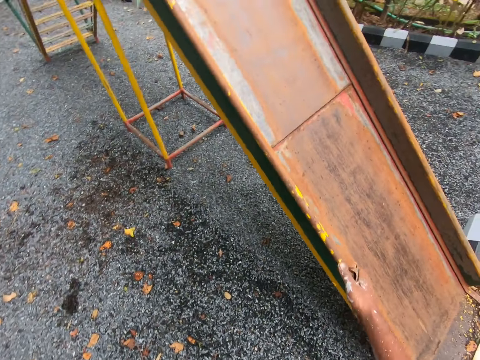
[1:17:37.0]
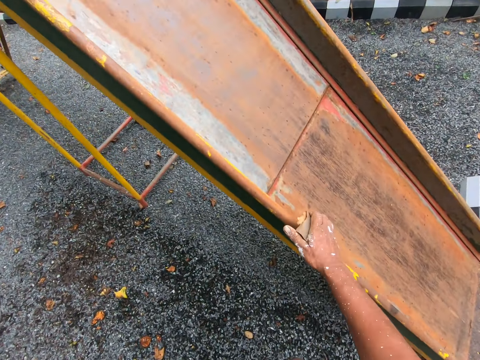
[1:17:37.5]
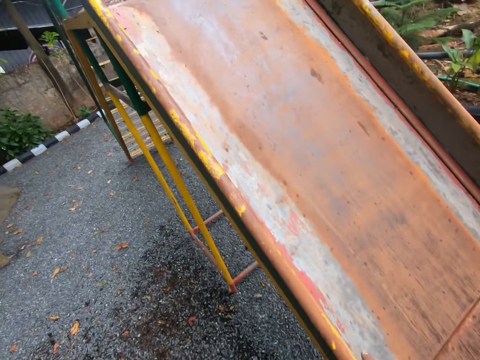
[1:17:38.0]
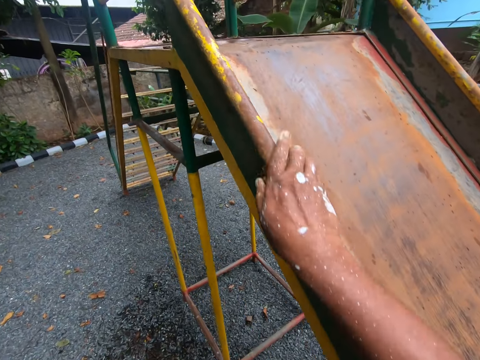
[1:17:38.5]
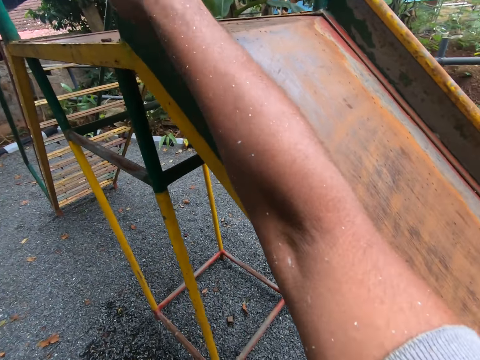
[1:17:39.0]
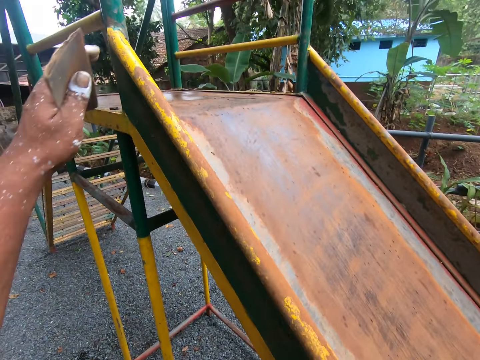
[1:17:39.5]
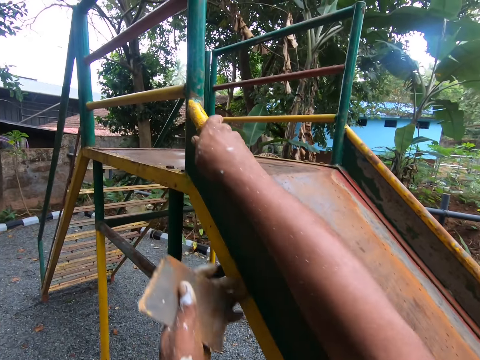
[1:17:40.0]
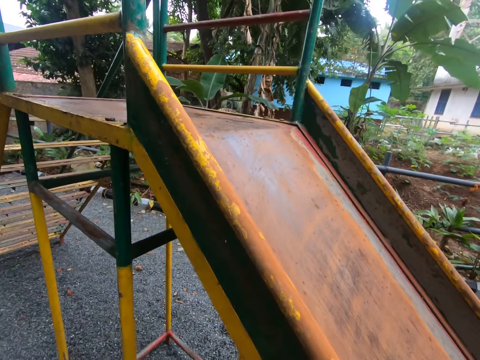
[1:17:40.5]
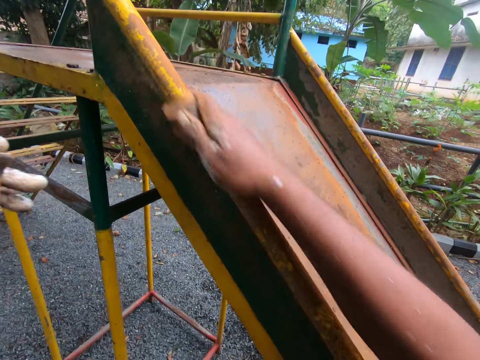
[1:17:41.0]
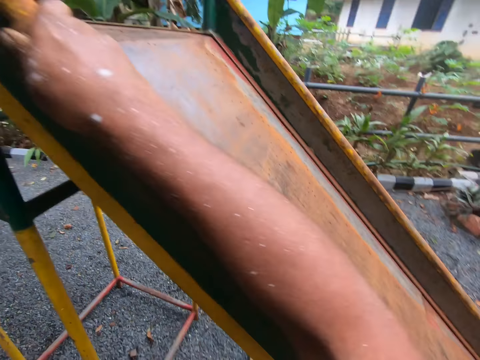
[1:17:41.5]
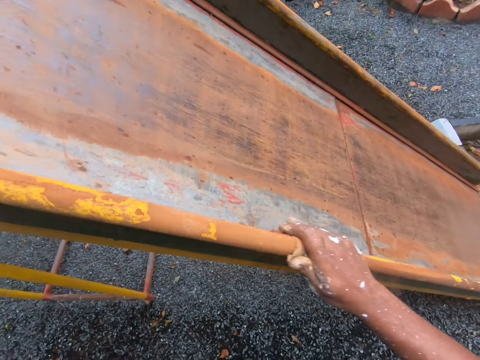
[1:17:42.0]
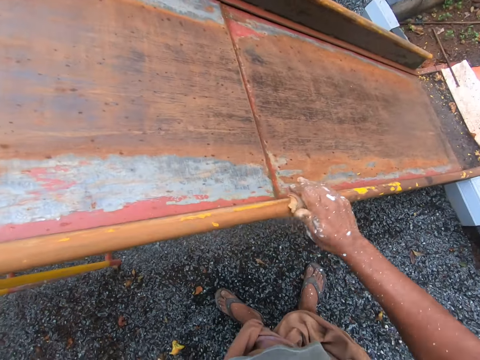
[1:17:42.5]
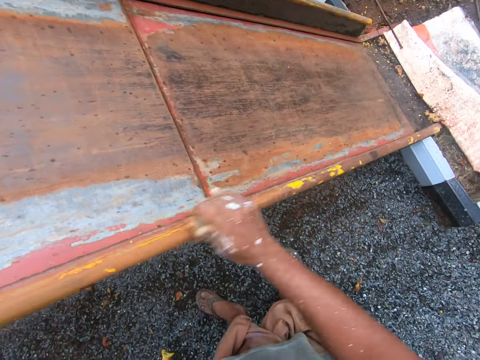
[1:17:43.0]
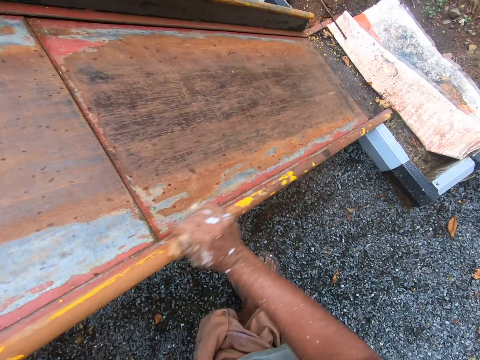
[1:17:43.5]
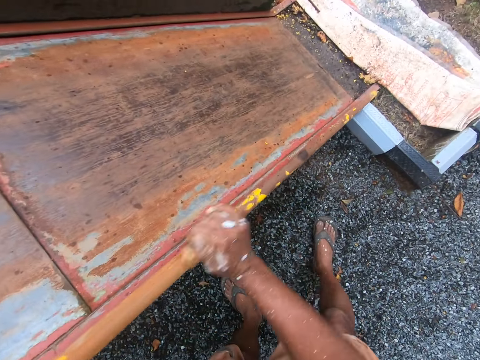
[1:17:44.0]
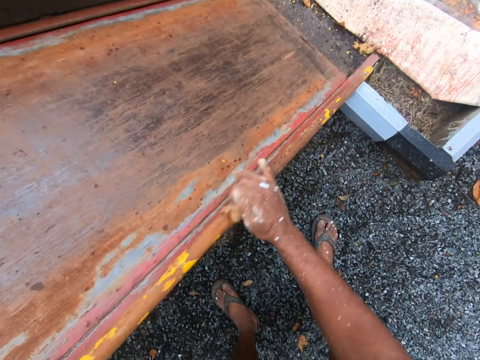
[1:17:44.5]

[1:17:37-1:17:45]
The camera wearer places his hand on the slide. He sandpapers the rail of the playground slide with the sandpaper in his right hand. He touches the playground slide with his left hand.

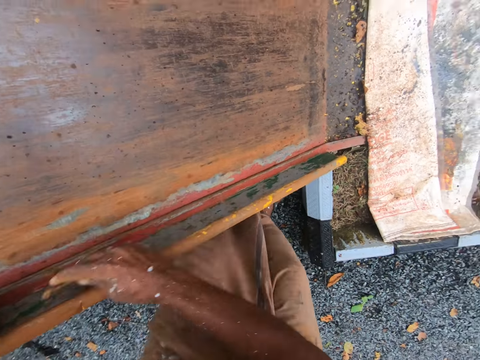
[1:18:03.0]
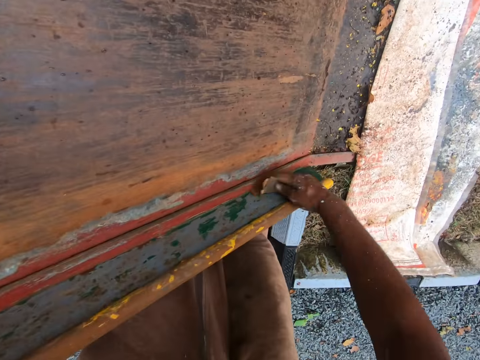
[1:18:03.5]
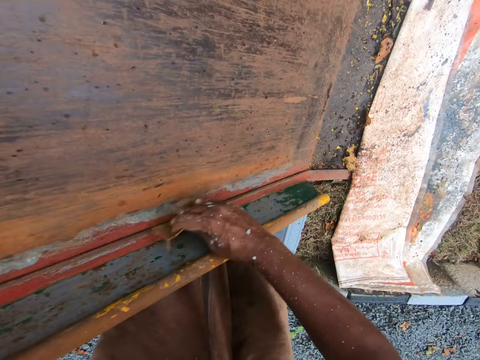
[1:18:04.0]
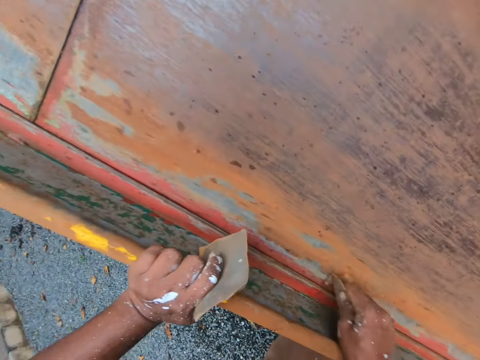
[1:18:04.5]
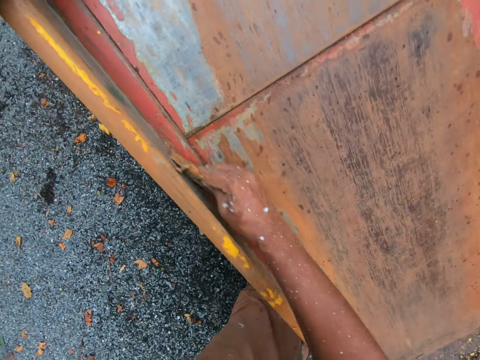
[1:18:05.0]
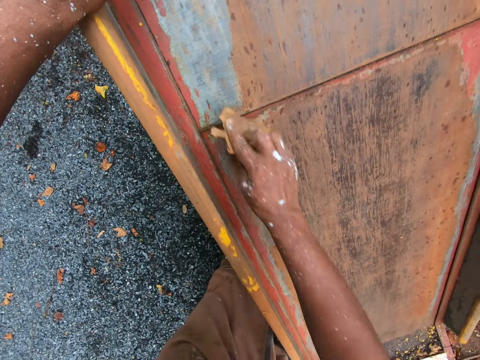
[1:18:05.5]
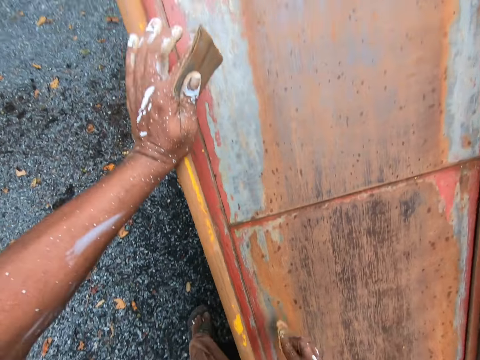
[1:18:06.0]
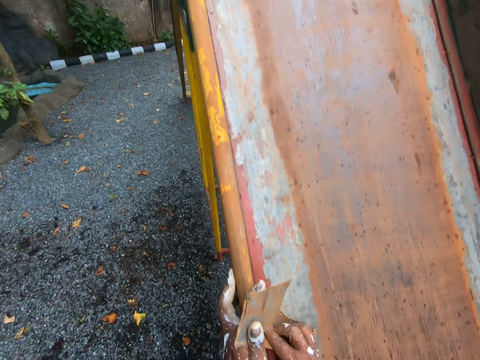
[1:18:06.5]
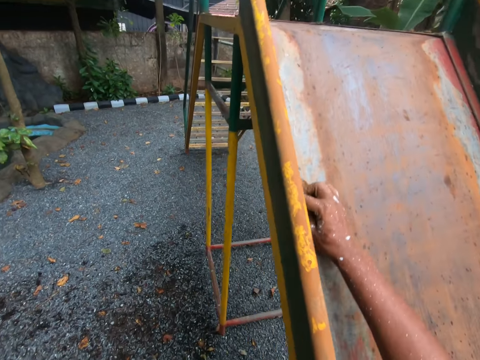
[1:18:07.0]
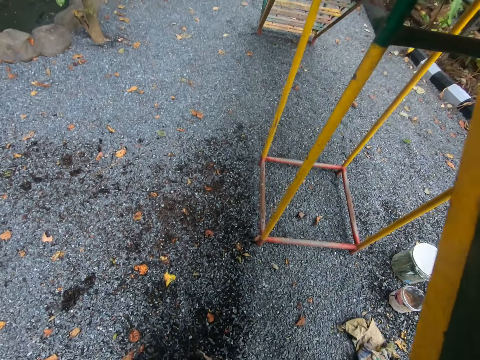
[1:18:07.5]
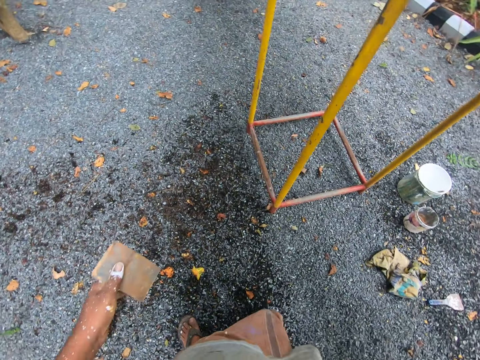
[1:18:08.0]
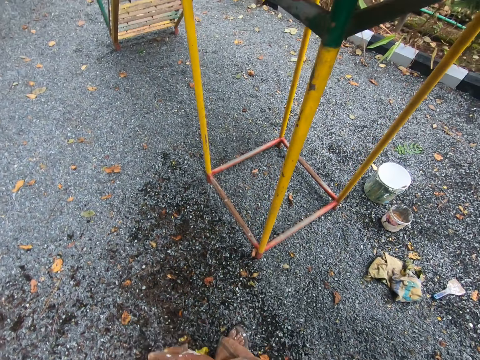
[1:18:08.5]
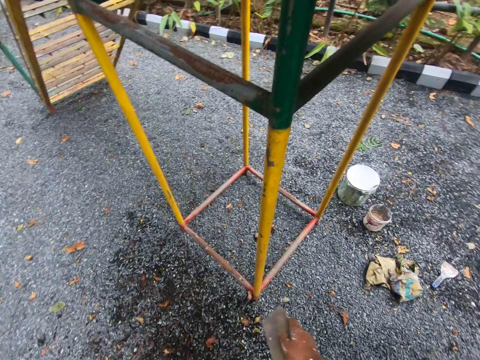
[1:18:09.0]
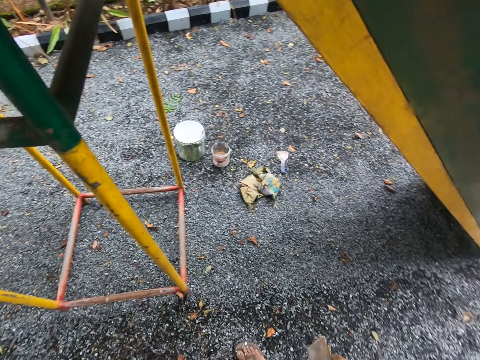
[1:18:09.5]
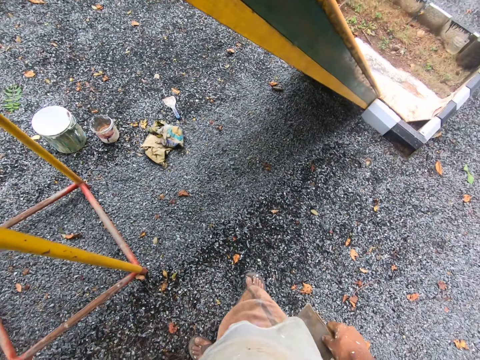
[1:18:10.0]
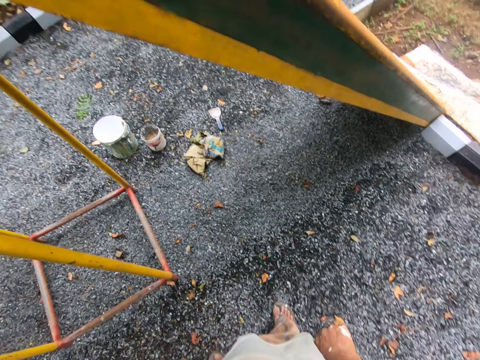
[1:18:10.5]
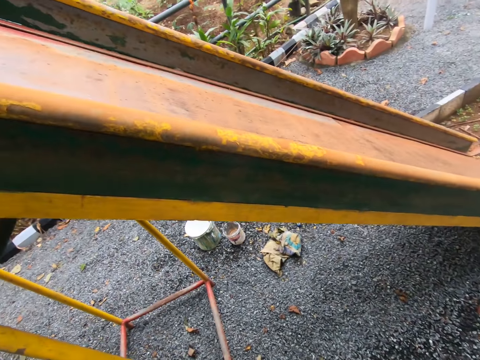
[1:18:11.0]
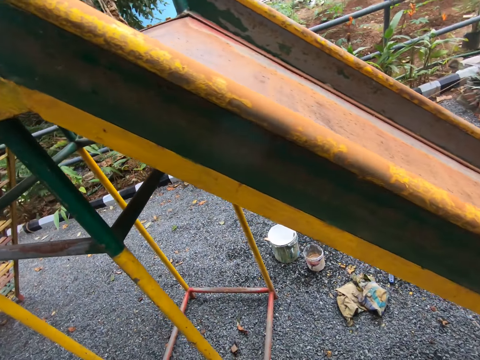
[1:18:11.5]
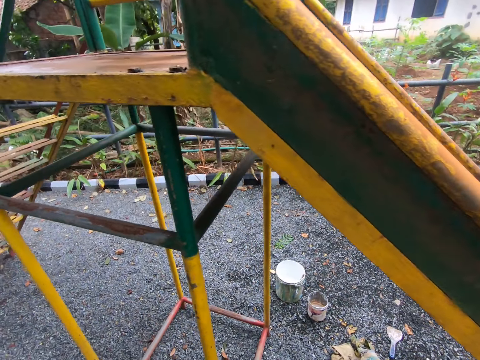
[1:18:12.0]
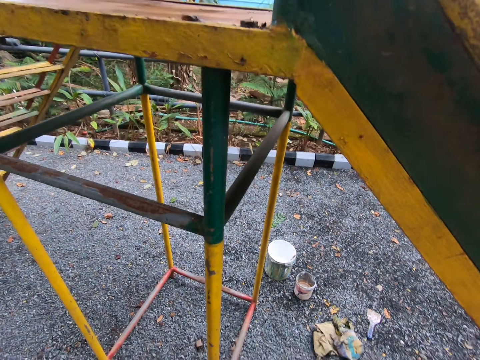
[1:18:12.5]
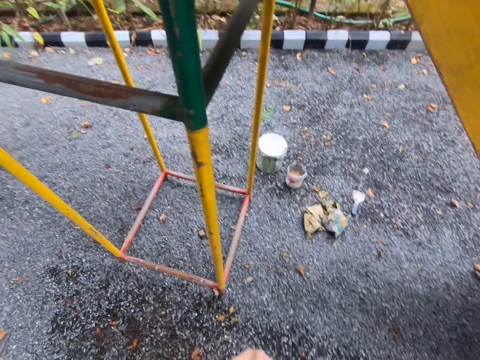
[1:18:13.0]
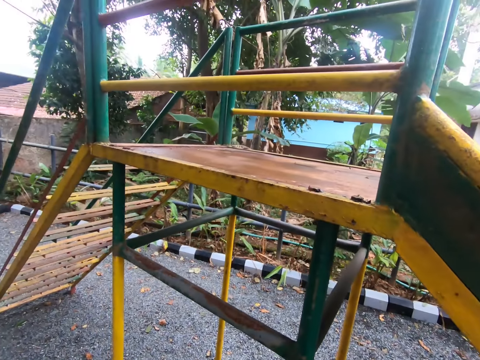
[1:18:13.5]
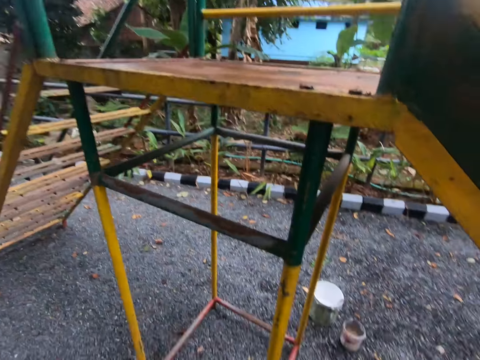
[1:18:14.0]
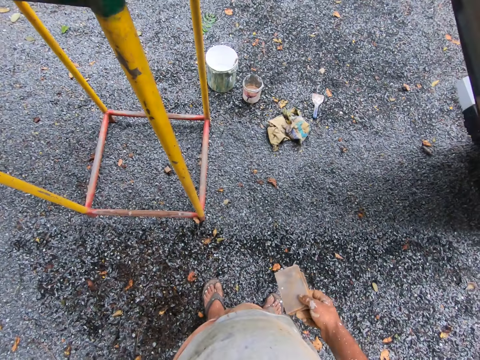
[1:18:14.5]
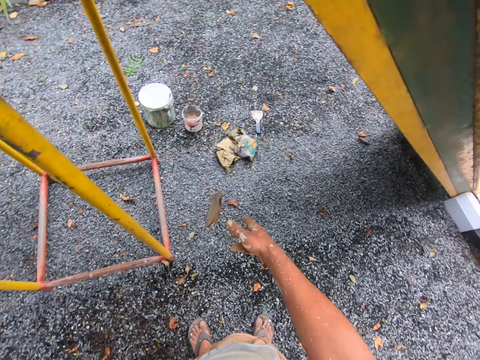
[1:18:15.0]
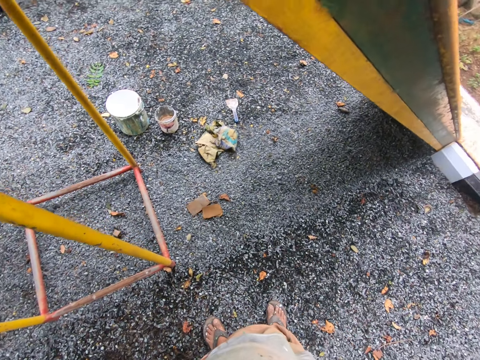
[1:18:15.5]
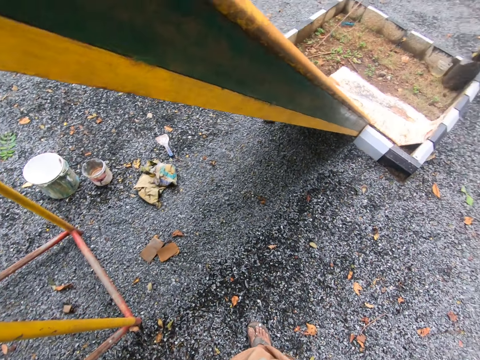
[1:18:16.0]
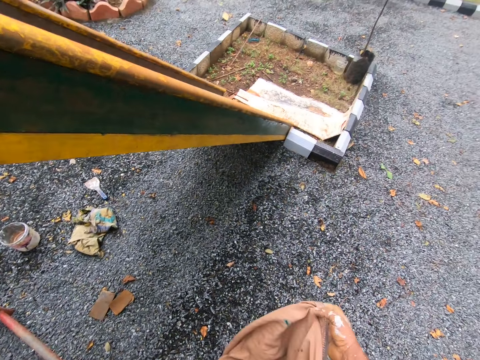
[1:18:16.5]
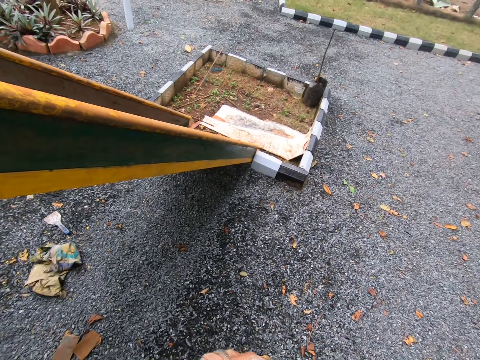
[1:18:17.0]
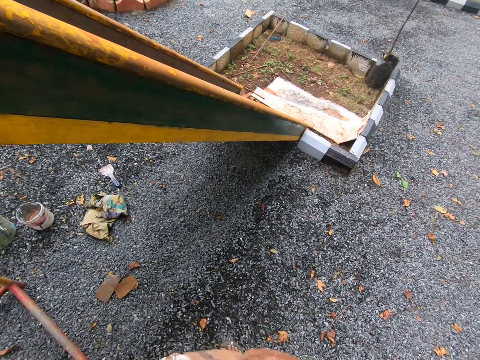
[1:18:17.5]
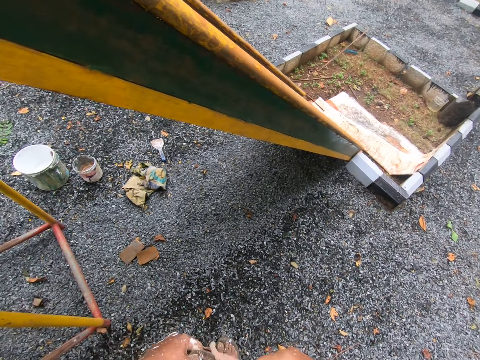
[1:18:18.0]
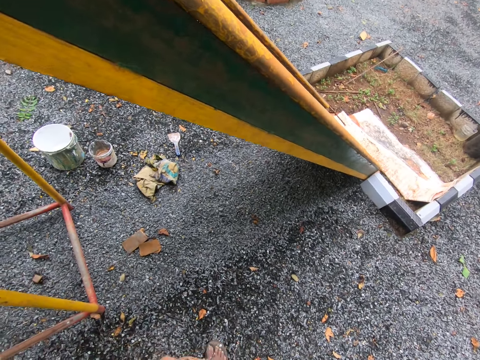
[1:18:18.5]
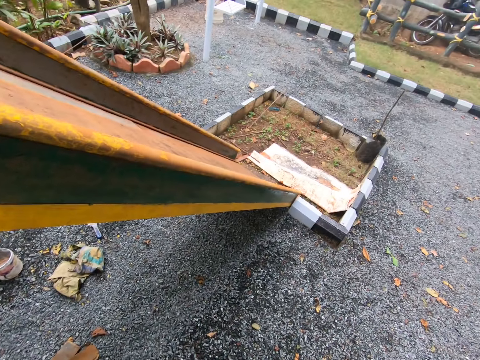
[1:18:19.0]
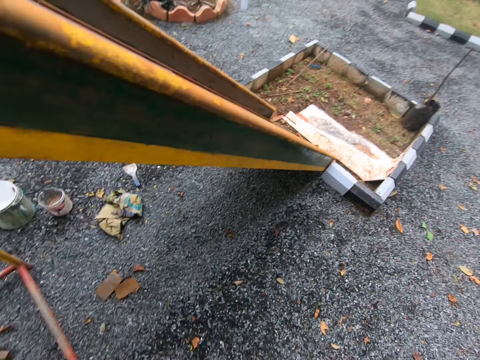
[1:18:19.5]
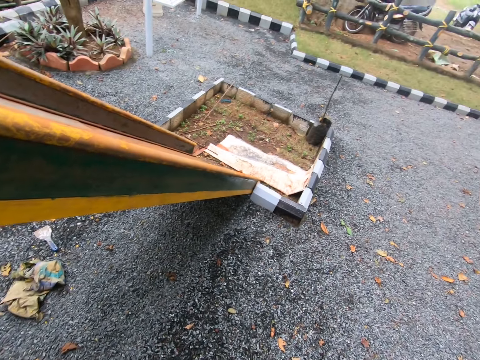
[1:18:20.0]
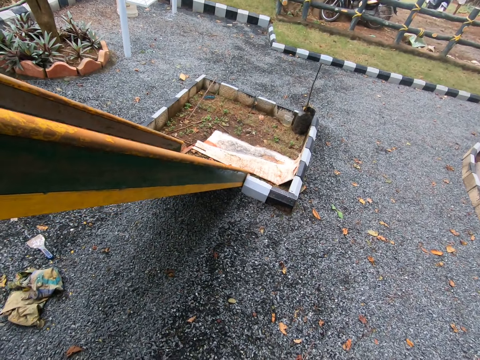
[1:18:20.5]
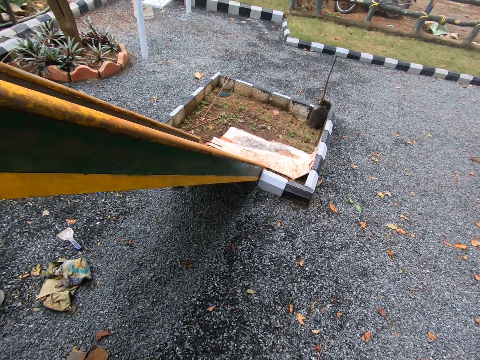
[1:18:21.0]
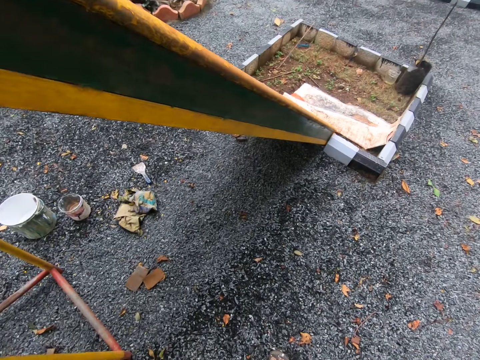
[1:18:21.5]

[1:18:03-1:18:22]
The camera wearer sandpapers the rail of the playground slide with the sandpaper in his right hand. He sandpapers the sliding surface of the playground slide with the sandpaper in his right hand. He looks around. He passes the sandpaper in his left hand to his right hand. He stares at the slide. He stares at the sandpaper. He throws the sandpaper in his right hand on the ground. He looks around. He arranges his clothes with both hands. He lifts up his cloth and wraps the cloth around him. He stares at the ground.
